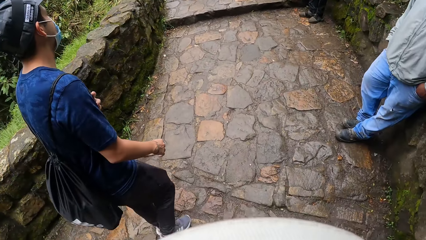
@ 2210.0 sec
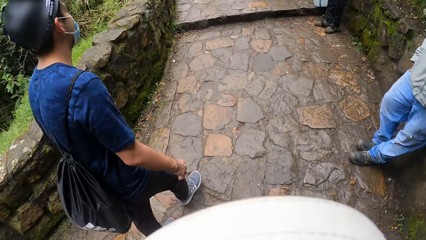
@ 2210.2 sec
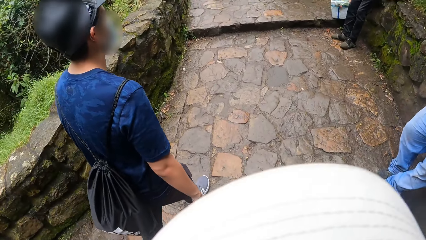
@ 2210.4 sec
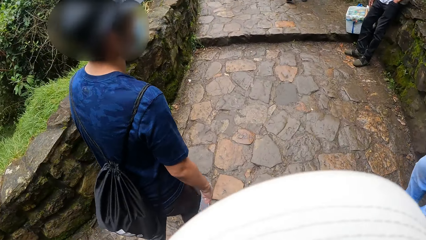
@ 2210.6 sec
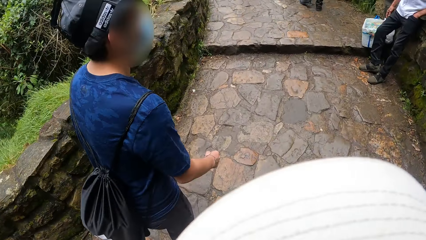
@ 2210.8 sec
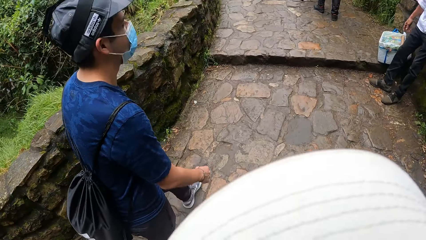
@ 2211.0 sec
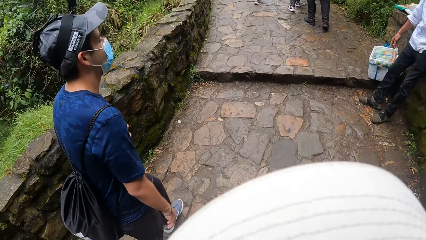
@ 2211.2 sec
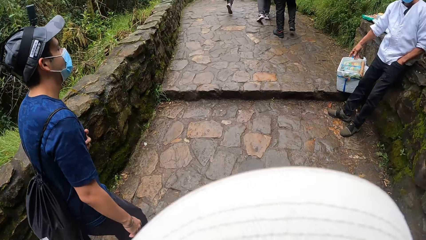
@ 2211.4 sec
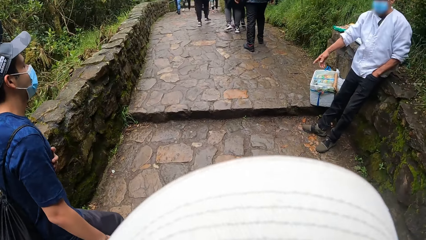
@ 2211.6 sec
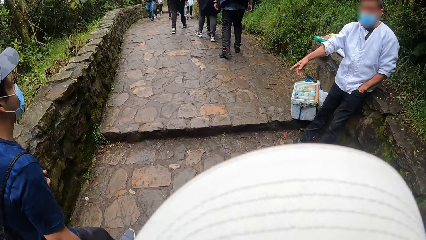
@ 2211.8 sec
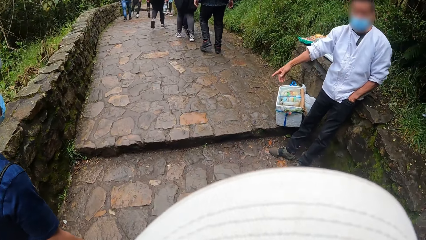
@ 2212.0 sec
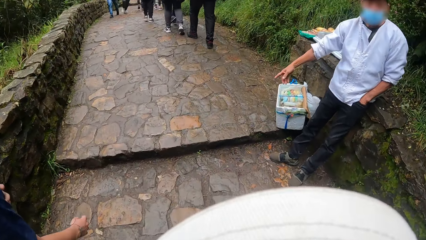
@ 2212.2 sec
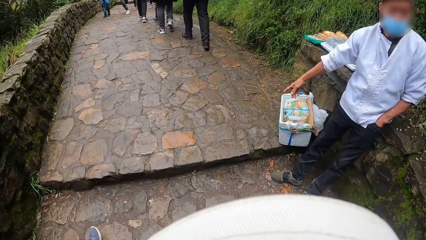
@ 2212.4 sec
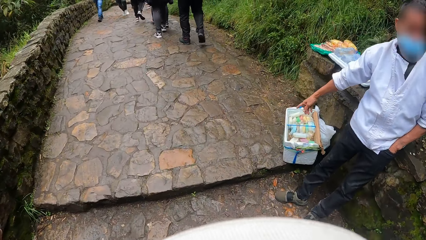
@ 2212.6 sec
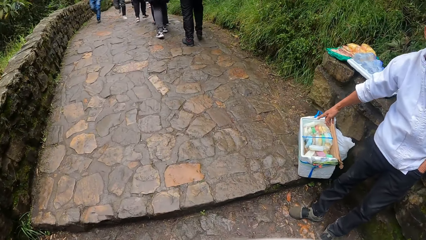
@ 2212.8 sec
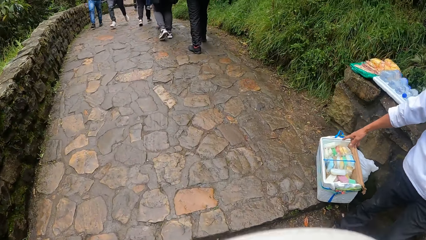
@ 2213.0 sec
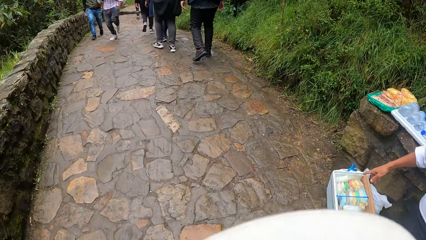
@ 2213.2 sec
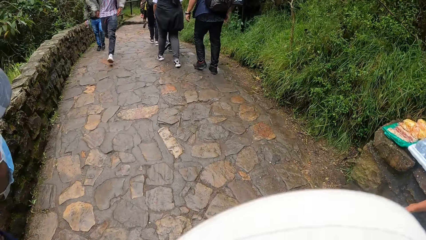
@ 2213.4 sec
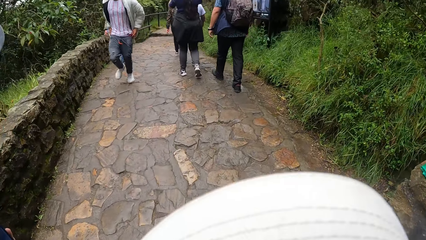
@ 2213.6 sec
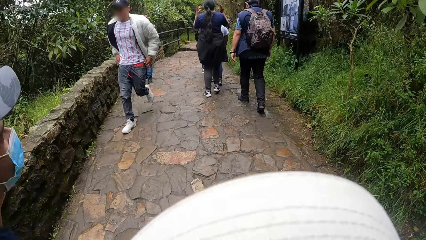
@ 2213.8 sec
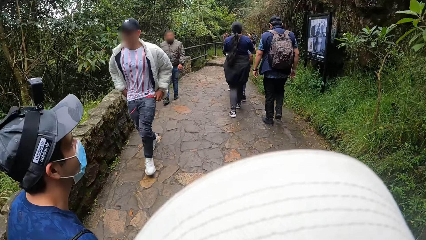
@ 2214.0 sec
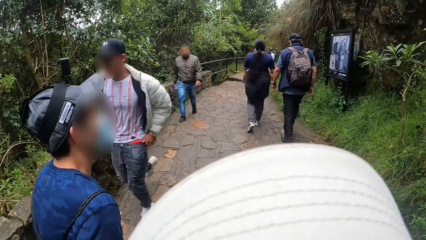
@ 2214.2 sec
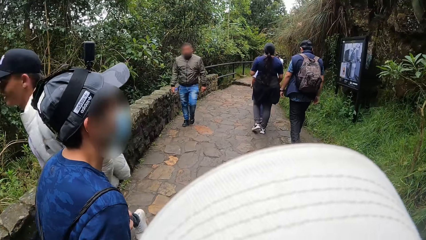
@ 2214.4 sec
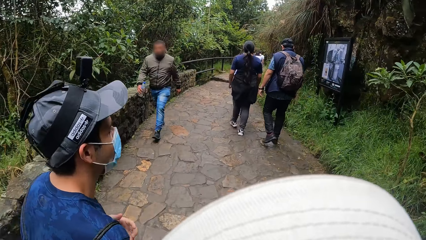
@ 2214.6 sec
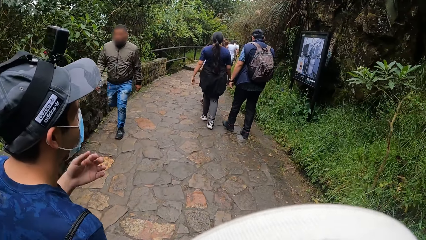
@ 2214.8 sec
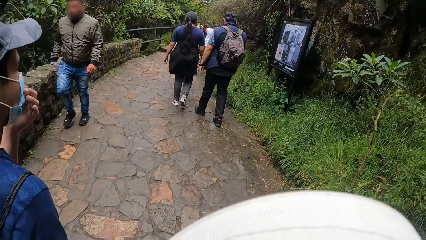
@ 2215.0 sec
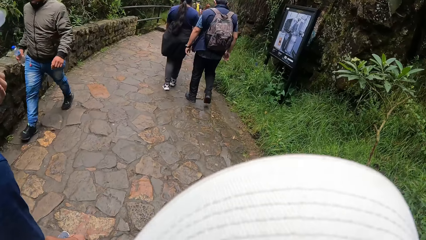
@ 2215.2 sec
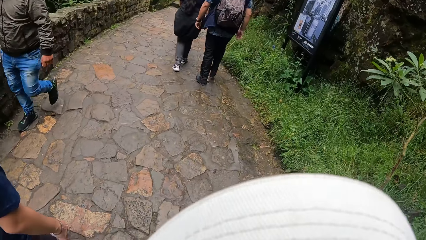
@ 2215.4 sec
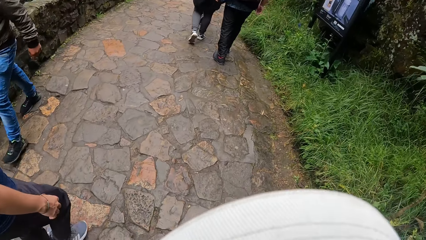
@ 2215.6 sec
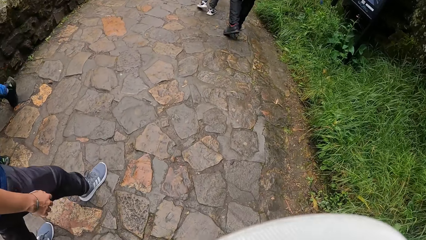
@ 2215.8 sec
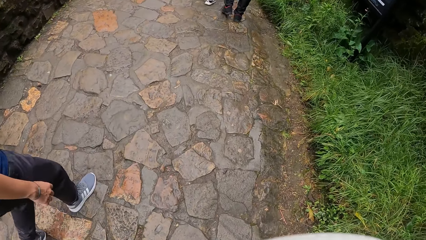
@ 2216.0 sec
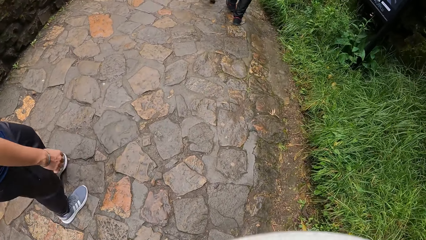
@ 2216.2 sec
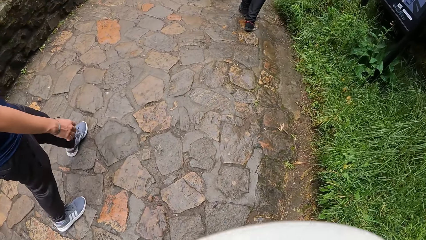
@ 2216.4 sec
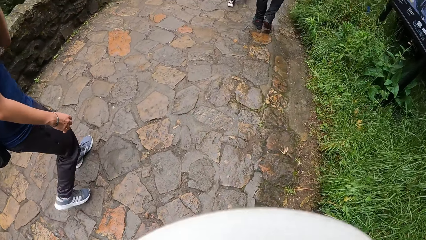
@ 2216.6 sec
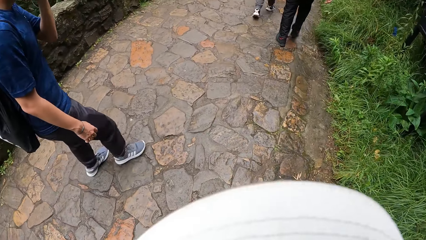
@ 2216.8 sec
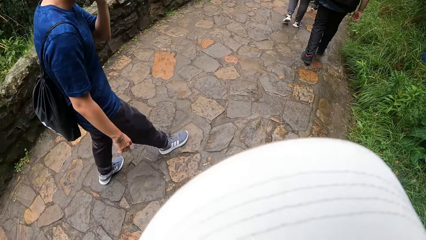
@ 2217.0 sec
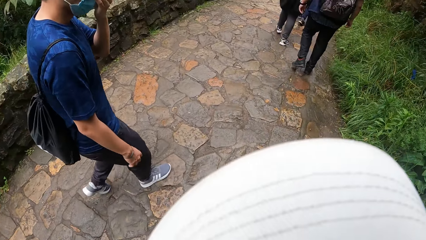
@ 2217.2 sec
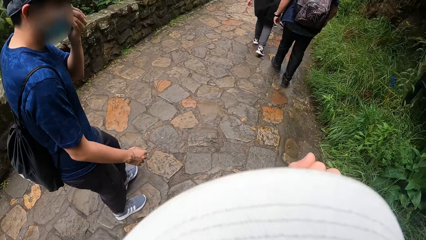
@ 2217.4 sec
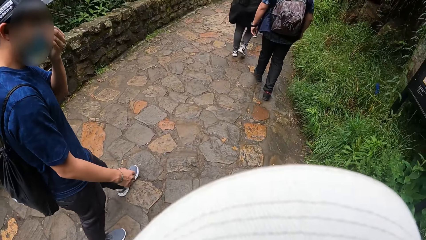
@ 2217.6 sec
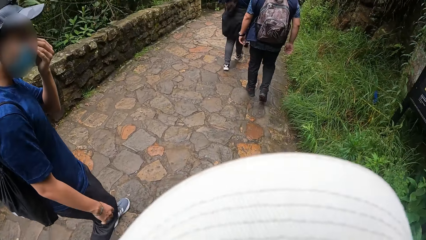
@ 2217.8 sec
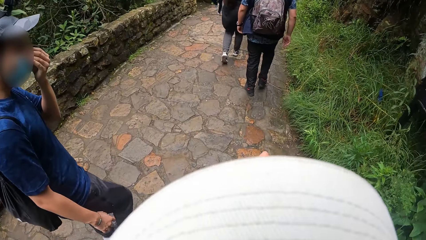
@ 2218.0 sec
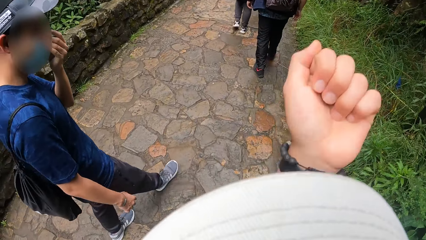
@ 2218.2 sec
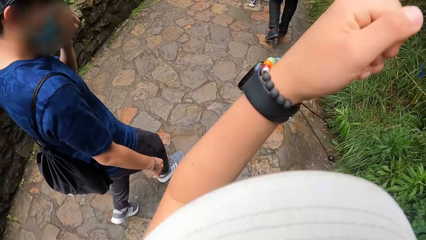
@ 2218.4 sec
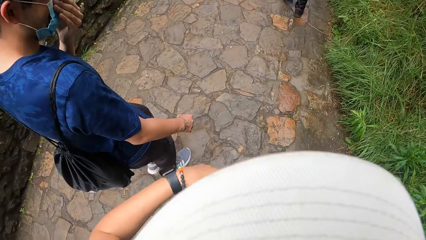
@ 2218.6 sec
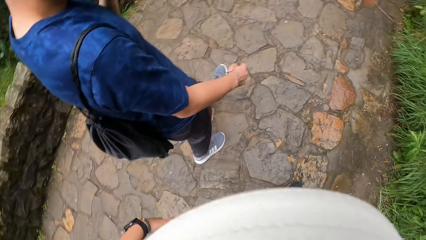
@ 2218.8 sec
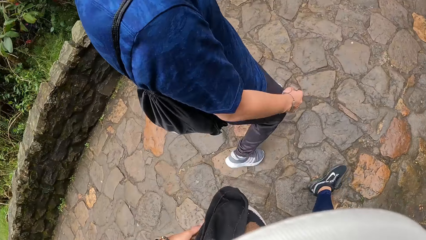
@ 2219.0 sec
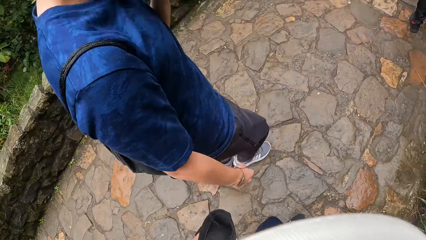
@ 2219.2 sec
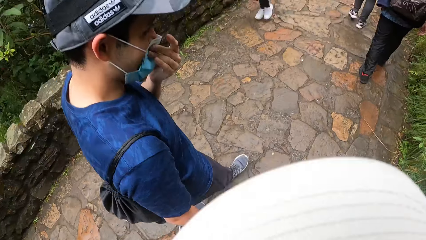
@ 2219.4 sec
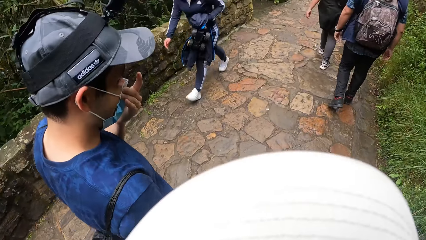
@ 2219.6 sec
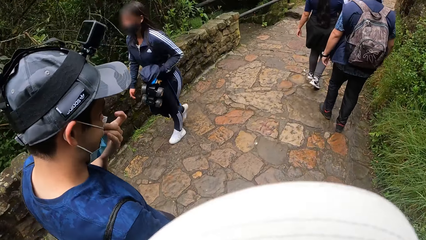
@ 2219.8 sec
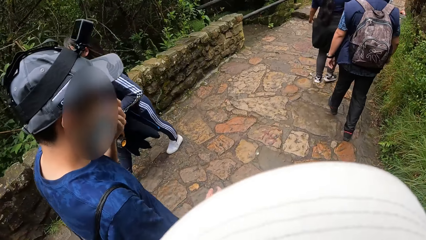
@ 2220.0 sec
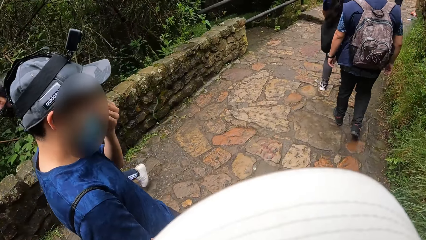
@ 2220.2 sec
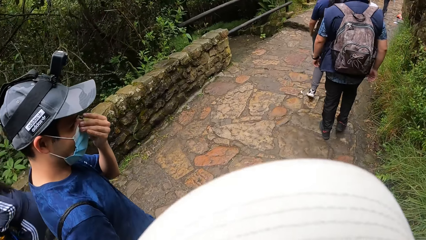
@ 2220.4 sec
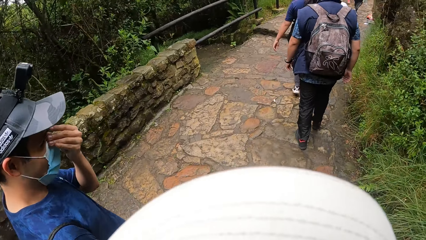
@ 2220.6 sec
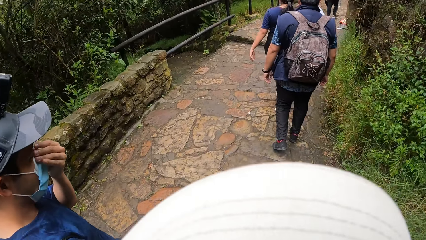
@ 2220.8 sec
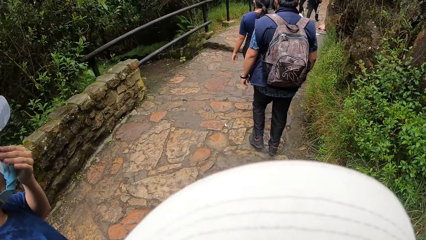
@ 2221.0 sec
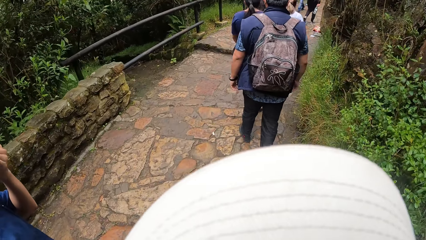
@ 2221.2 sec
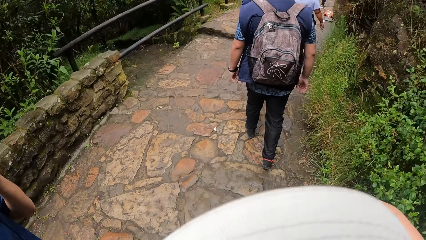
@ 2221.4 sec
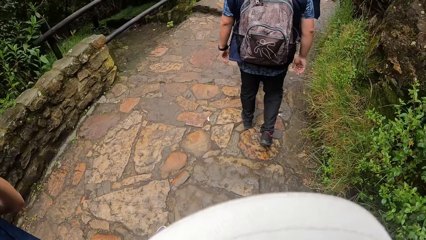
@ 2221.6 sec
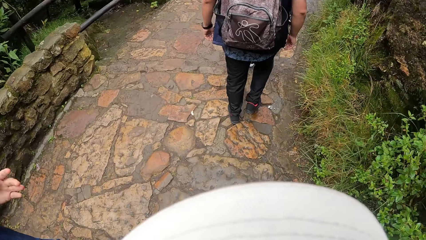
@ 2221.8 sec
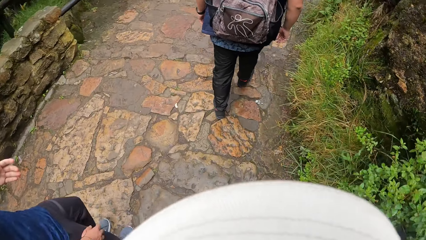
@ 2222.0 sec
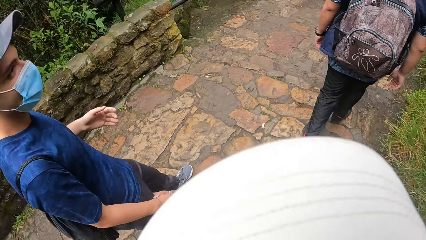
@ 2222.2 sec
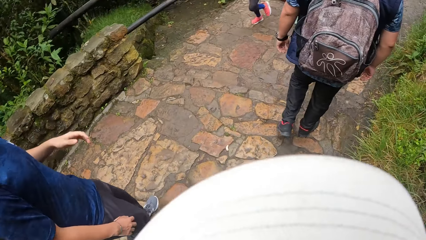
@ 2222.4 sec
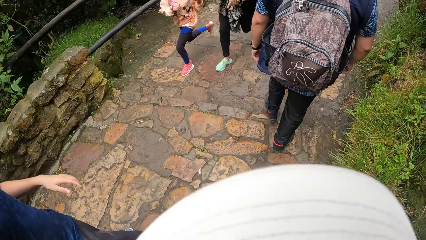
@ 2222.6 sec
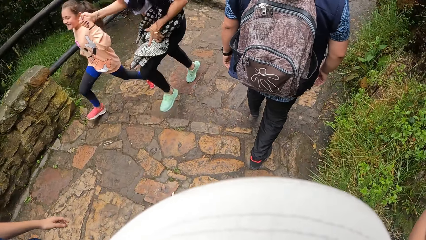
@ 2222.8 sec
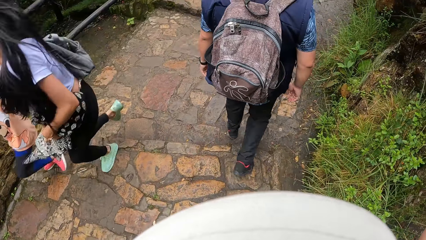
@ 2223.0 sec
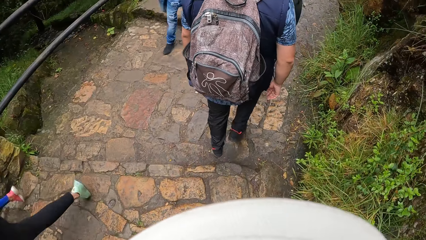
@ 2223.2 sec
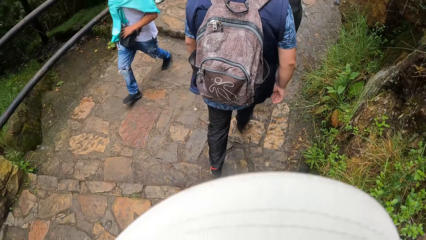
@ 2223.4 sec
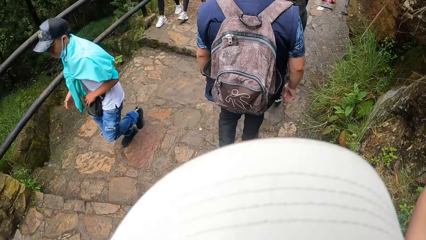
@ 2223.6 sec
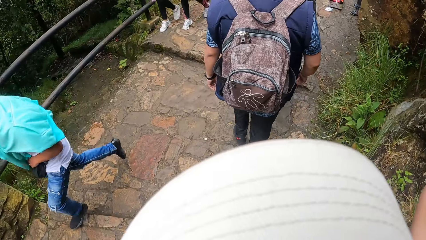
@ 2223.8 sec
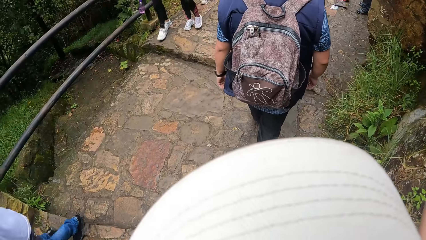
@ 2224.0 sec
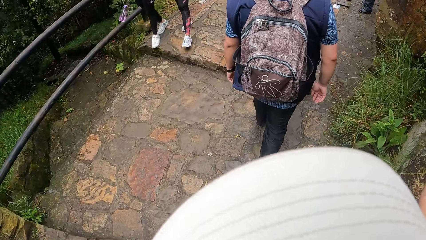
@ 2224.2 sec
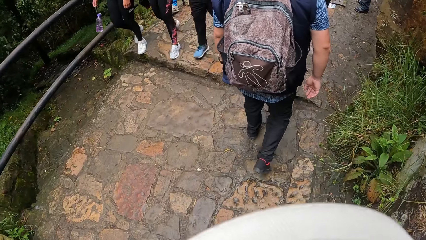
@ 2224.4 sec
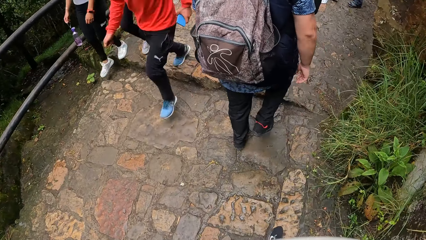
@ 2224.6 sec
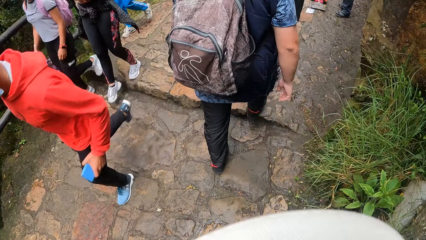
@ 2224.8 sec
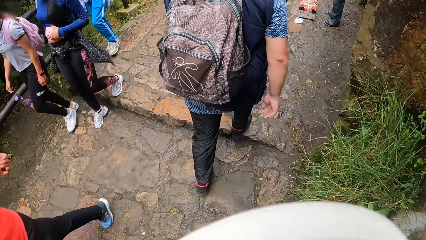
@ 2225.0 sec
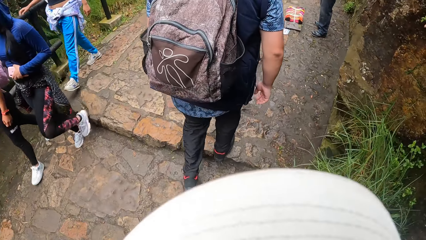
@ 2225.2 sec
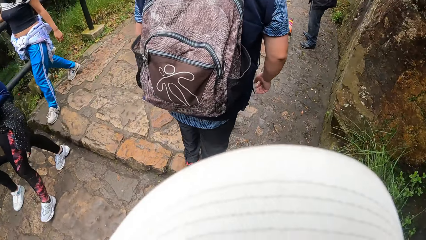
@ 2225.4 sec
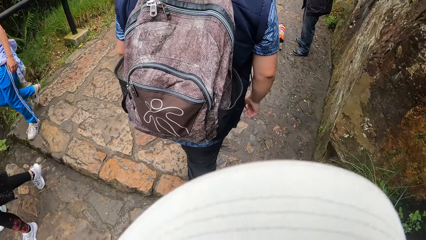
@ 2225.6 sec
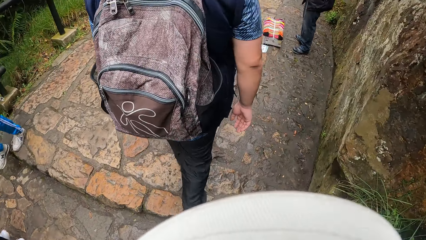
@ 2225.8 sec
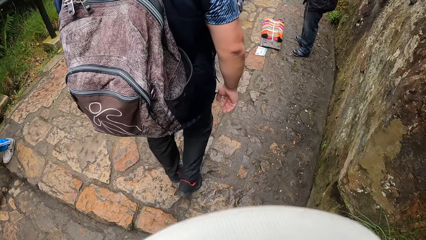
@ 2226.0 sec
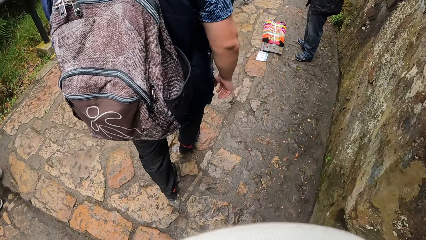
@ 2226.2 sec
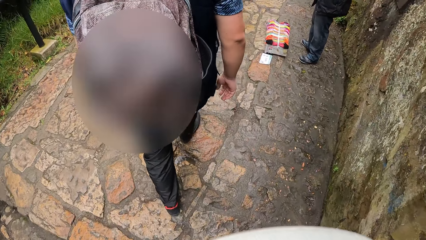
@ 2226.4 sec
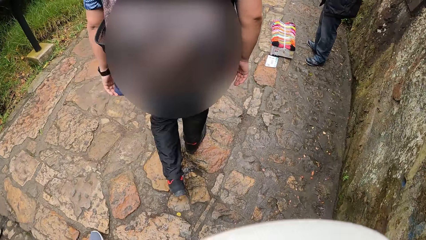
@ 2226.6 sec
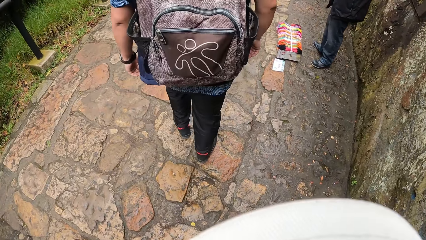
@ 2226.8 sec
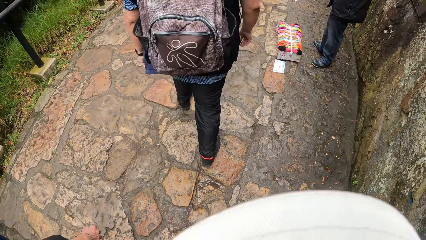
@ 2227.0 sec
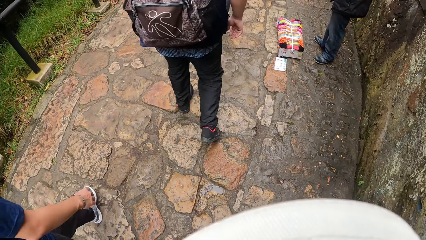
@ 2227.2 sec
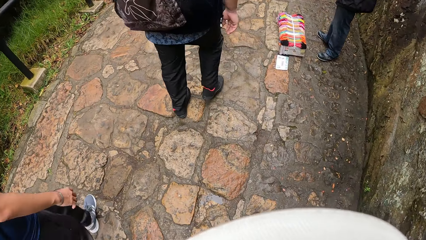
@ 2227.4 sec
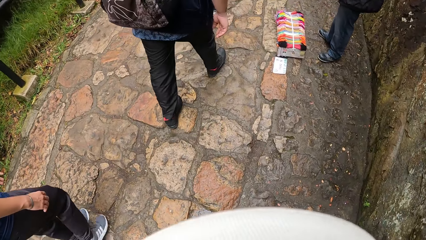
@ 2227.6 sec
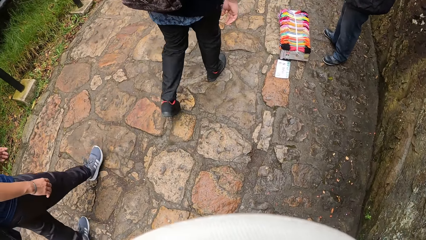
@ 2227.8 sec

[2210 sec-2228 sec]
A person moves along a pathway. The camera wearer walks along the pathway. A man converses with the camera wearer and another man along the pathway. The camera wearer climbs a stair along the pathway.
